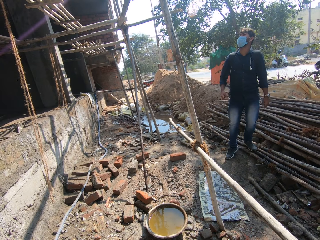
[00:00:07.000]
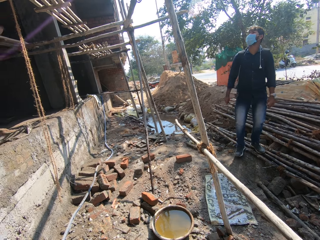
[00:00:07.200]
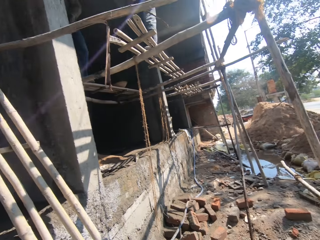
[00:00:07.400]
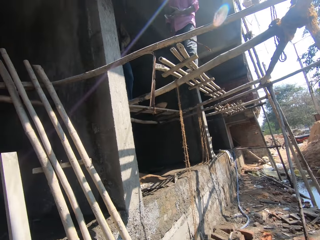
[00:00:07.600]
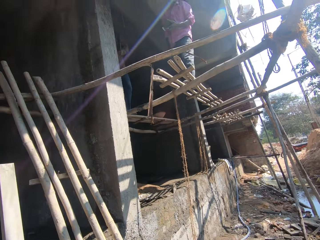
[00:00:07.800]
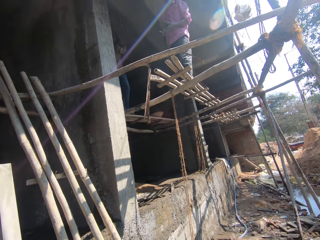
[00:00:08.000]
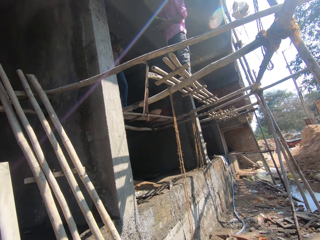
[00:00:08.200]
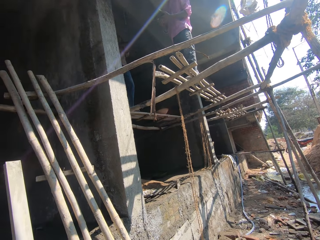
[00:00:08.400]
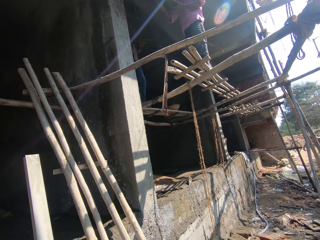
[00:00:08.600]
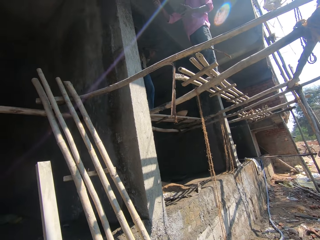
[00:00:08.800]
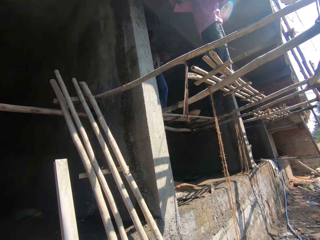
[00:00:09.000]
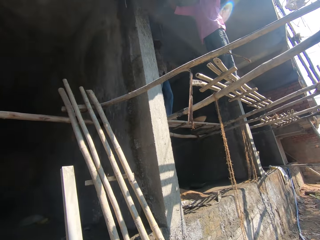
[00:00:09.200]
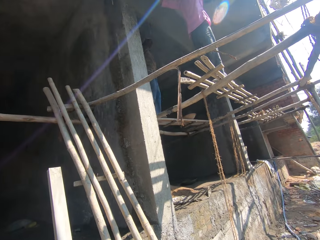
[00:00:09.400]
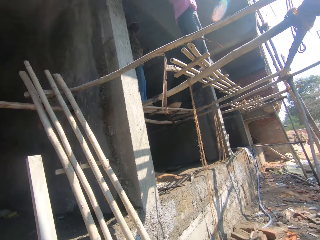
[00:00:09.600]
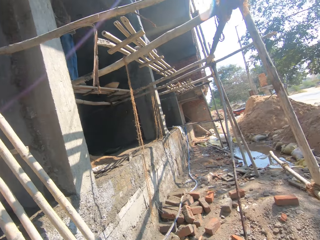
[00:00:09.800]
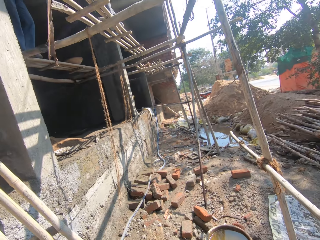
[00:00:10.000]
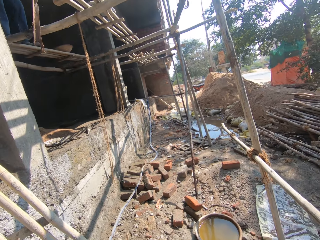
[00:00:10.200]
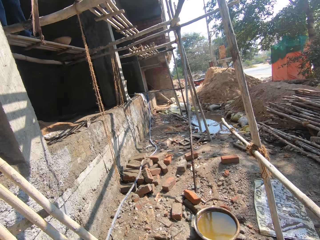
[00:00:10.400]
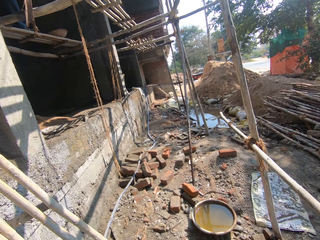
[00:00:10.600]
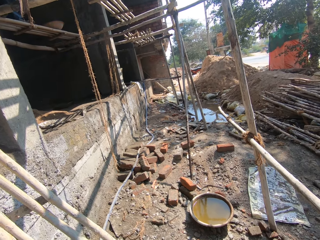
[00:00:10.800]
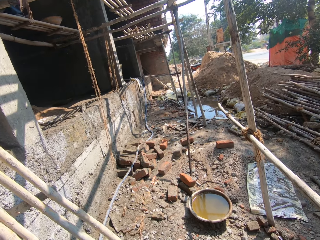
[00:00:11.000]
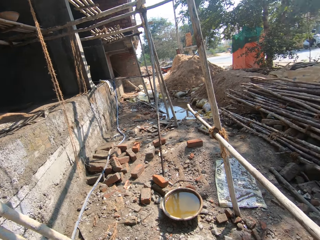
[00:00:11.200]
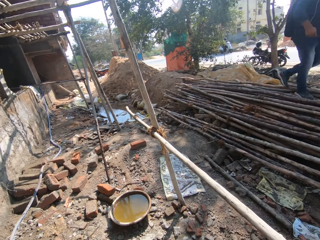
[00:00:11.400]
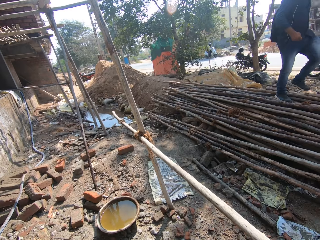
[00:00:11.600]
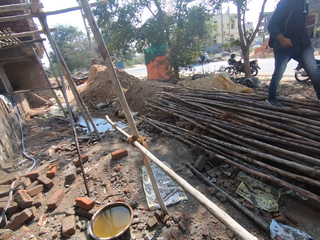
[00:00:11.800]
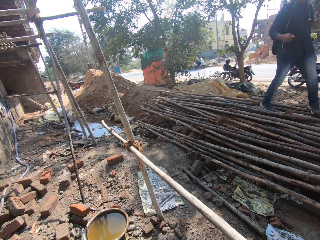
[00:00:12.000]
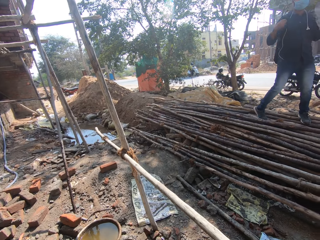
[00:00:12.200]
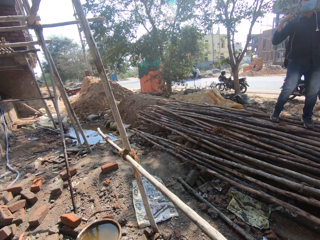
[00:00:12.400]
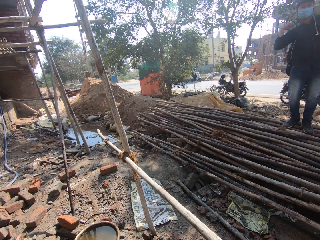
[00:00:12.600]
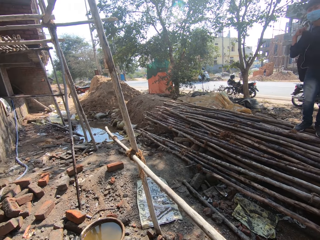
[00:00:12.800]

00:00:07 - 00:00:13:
The camera wearer looks around.

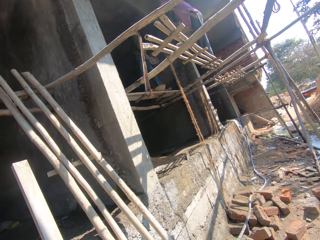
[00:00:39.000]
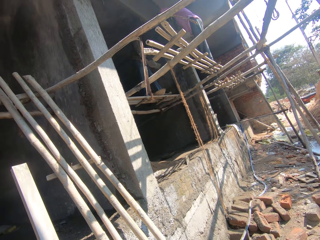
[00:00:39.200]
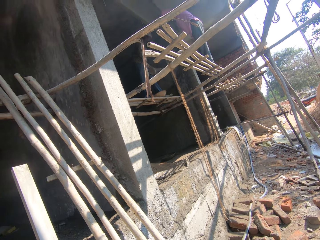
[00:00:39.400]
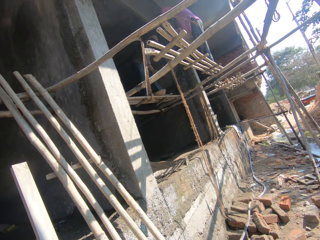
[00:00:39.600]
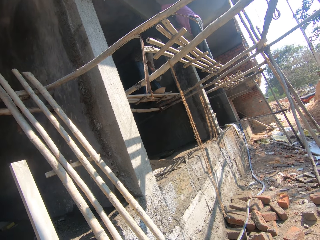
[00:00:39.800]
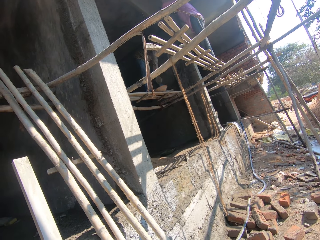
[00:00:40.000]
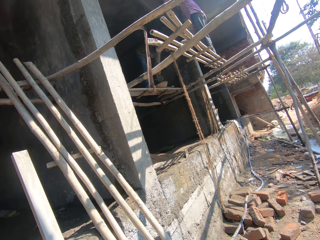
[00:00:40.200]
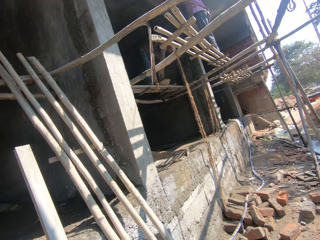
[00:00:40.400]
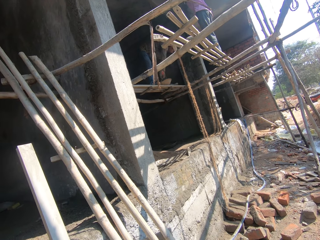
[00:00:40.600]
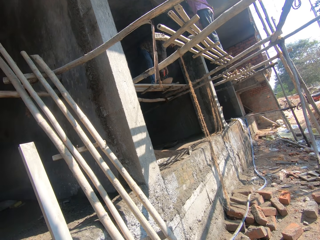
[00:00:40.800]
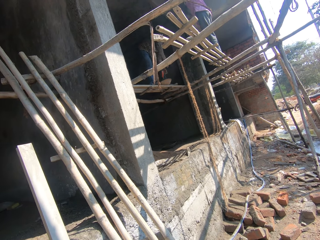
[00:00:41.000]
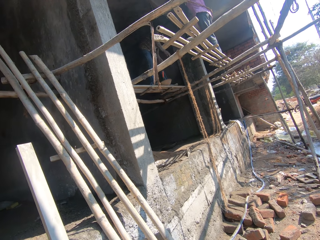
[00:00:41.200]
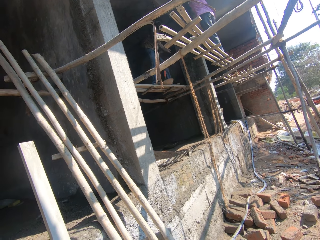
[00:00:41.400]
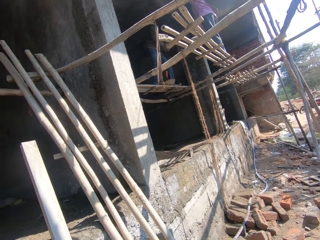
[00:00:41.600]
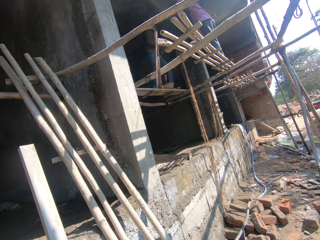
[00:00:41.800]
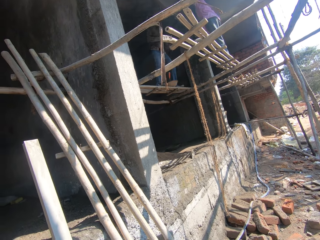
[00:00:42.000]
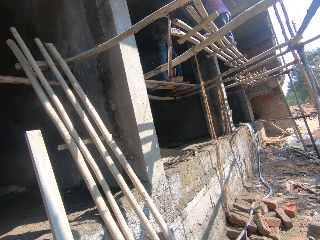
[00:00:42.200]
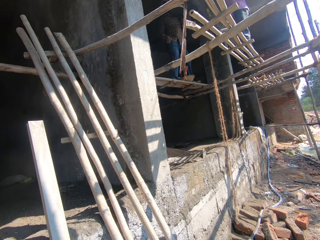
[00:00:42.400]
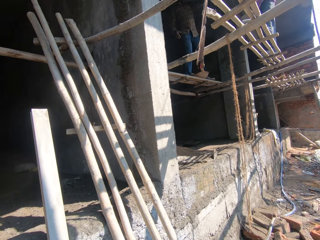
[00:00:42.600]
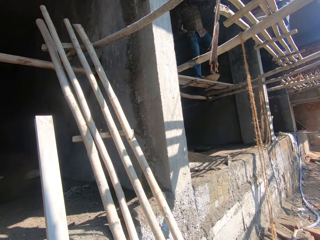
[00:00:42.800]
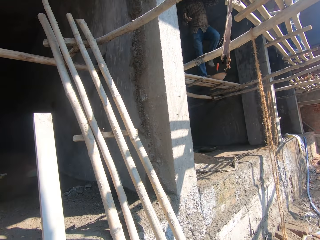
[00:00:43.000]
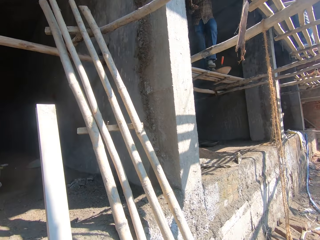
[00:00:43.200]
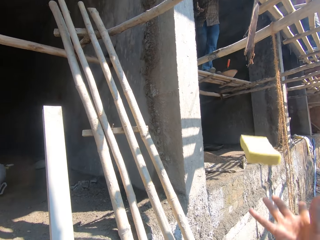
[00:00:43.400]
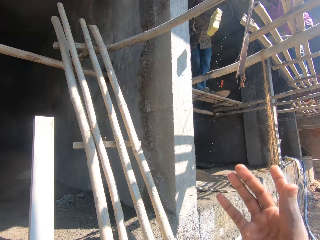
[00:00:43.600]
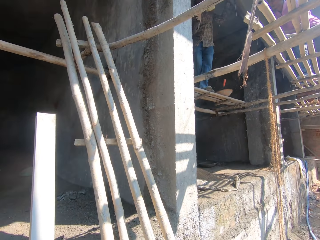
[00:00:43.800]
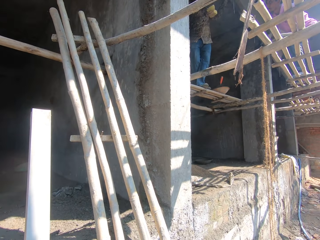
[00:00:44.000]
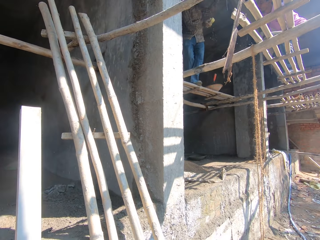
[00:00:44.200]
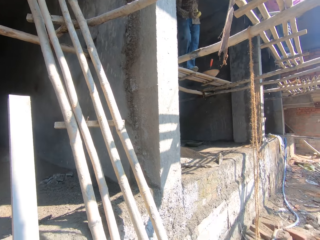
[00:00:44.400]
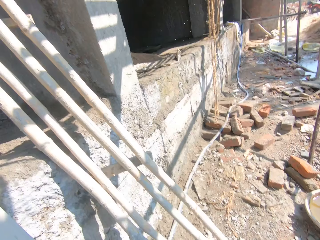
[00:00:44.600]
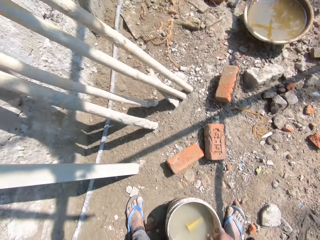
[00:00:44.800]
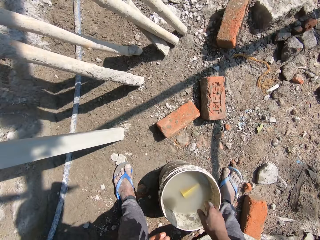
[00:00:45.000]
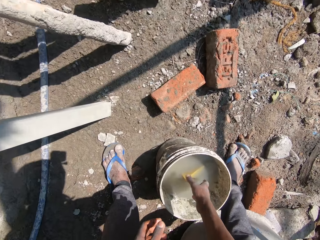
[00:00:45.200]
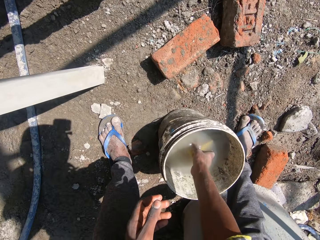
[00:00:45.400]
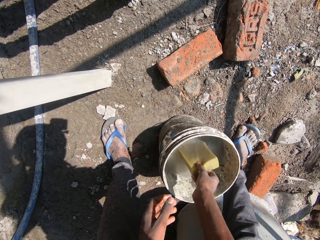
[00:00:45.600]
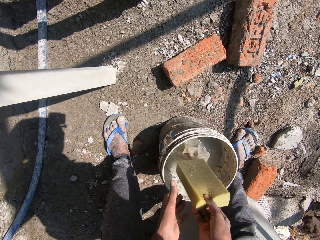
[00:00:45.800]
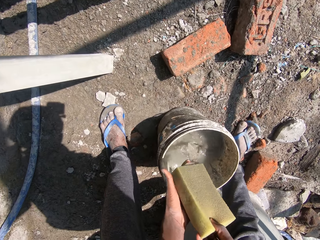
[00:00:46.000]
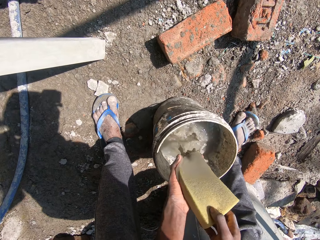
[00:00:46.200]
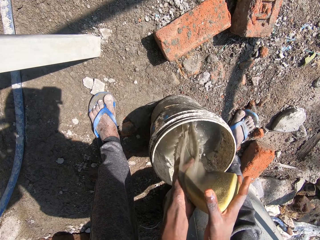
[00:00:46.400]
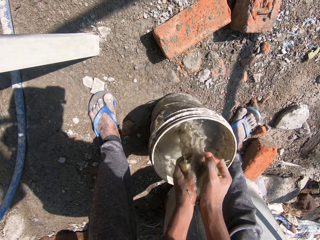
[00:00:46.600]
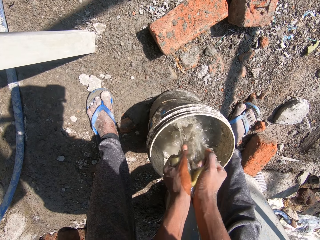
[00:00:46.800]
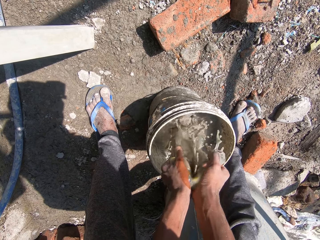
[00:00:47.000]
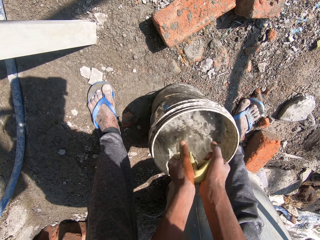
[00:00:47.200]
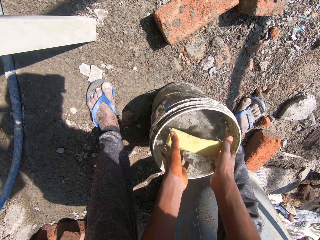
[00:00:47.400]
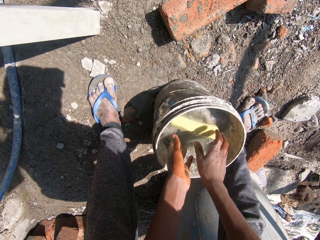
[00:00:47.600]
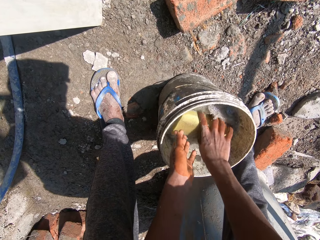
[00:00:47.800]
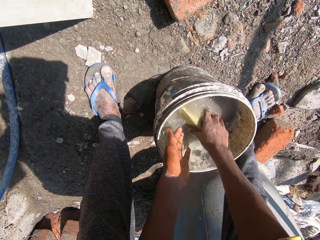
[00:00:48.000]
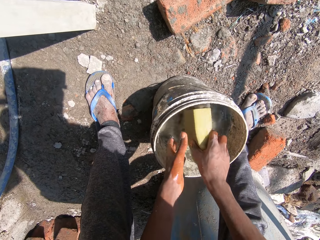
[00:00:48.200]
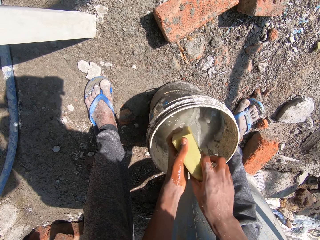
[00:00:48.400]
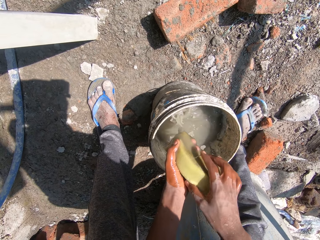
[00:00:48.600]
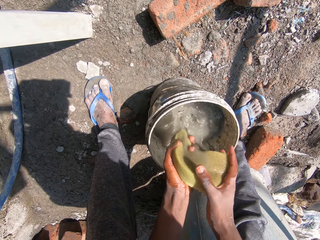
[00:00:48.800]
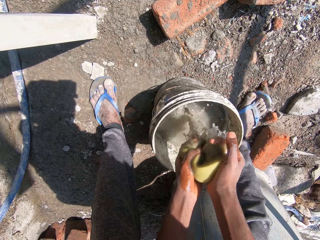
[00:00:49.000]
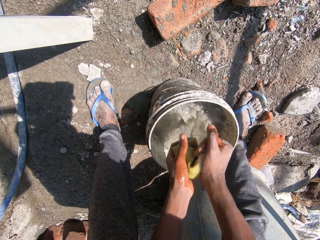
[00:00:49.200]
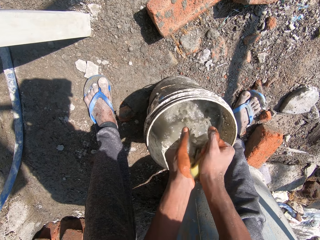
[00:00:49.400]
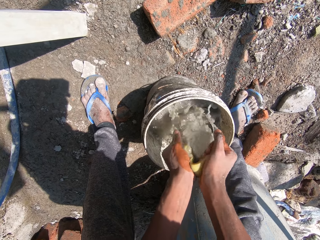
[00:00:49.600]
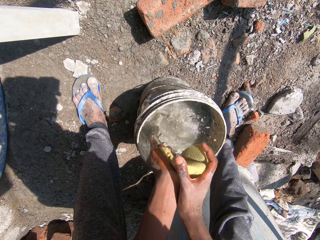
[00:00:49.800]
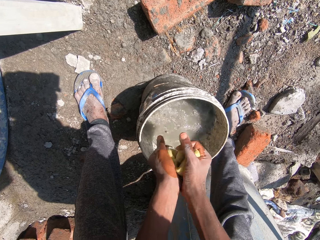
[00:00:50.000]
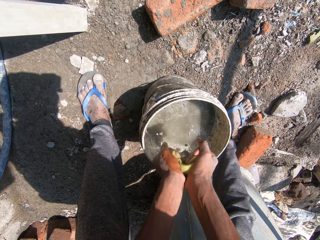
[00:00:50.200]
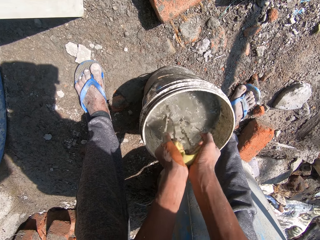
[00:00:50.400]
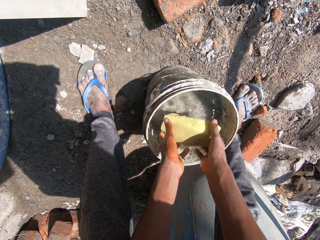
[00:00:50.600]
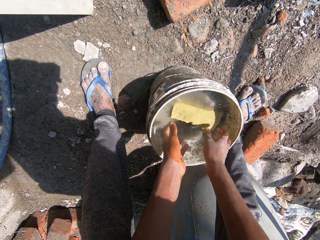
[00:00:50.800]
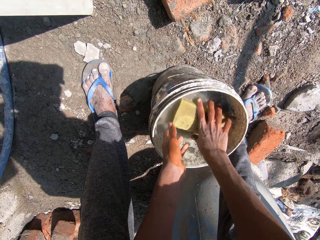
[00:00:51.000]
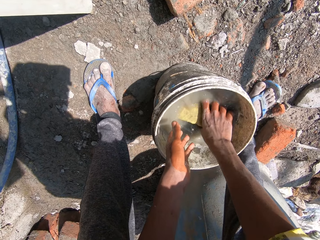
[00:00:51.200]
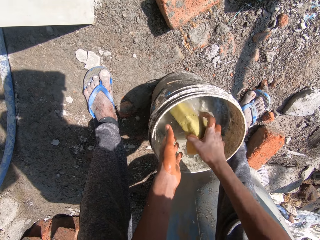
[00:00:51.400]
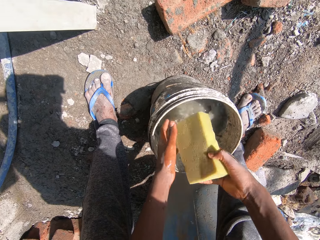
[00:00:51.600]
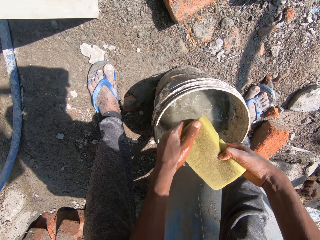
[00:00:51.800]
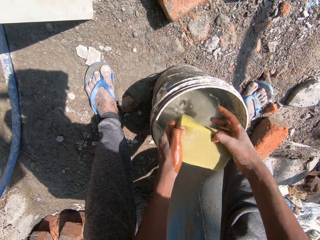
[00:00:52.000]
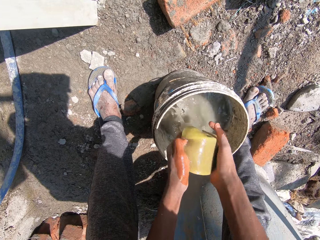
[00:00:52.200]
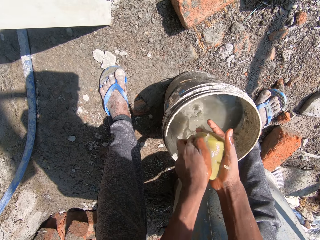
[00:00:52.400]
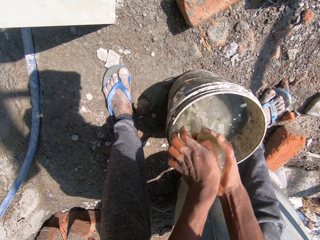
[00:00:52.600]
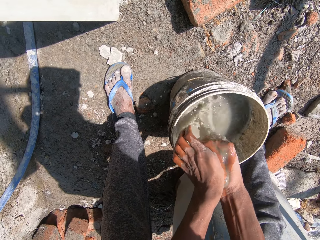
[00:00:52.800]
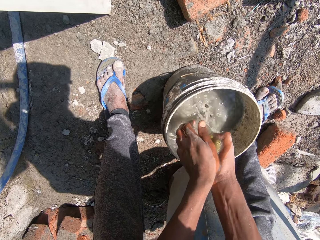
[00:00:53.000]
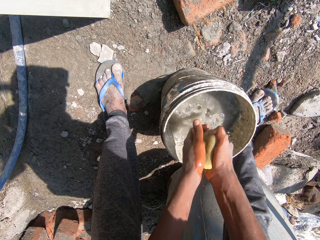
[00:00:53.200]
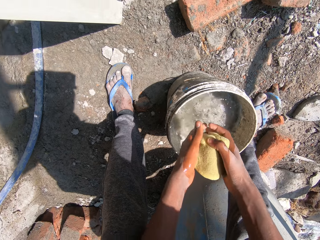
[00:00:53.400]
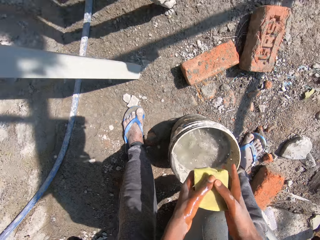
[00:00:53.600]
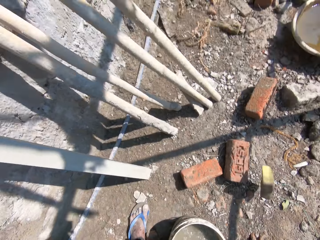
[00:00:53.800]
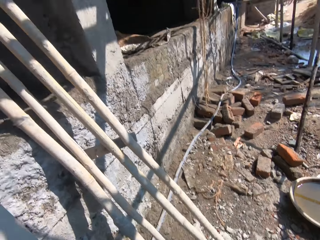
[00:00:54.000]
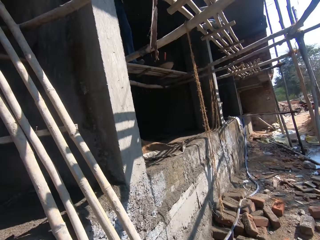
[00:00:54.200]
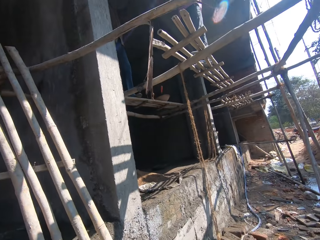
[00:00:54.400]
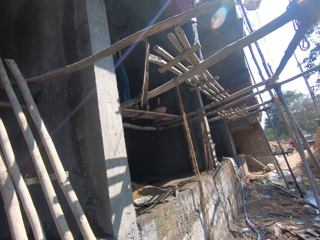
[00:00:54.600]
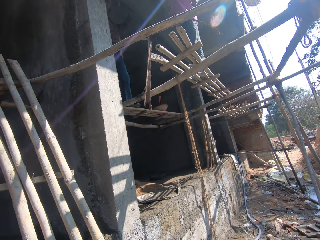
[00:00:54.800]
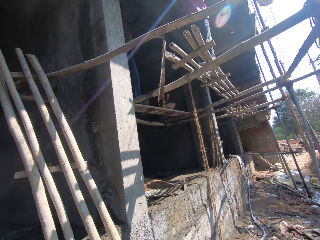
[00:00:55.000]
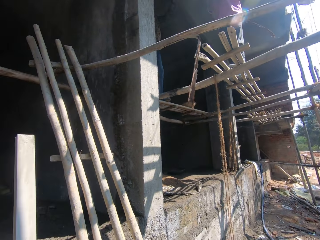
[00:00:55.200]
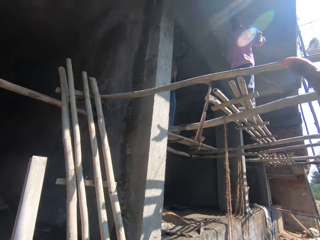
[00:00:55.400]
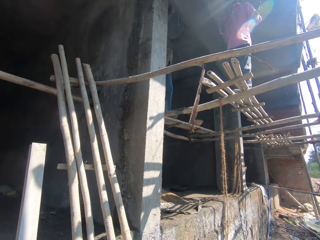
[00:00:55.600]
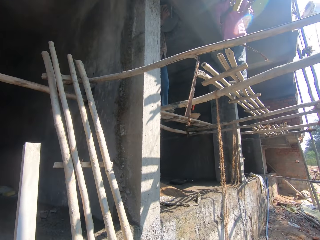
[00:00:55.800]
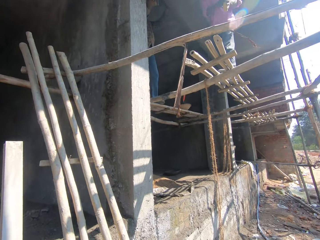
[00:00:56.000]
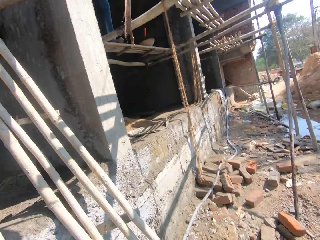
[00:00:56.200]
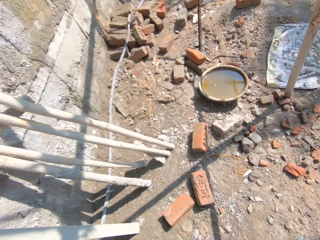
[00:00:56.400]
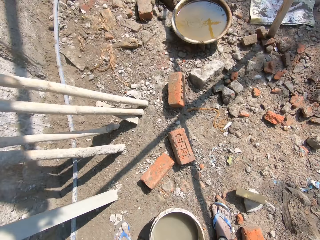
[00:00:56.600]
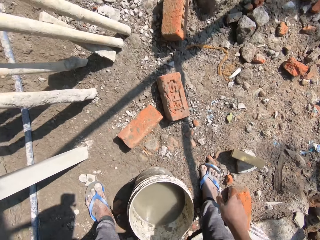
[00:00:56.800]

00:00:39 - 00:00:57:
The camera wearer converses. He throws the tape or sponge to a person with his right hand. He picks up a sponge in a bucket with his right hand. He squeezes the sponge with both hands. He drops the sponge on the water in the bucket with both hands. He picks up the sponge in the bucket with his right hand. He squeezes the sponge with both hands. He drops the sponge on the water in the bucket with both hands. He picks up the sponge in the bucket with his right hand. He squeezes the sponge with both hands. He throws the sponge to another person with his right hand.
